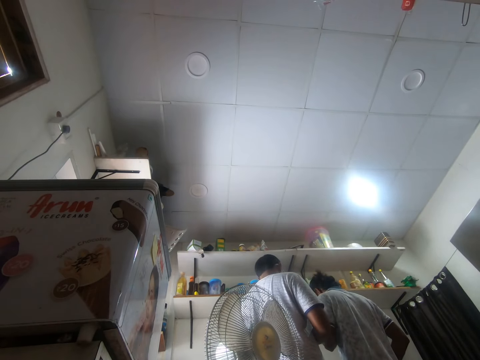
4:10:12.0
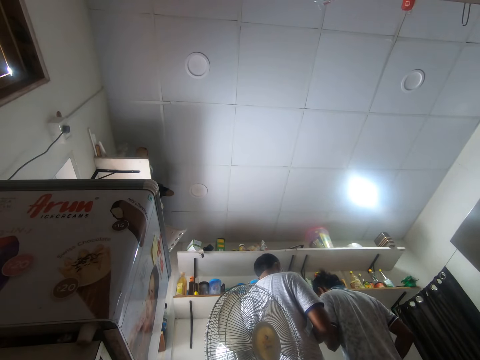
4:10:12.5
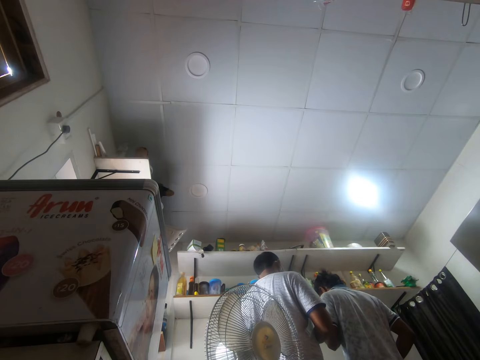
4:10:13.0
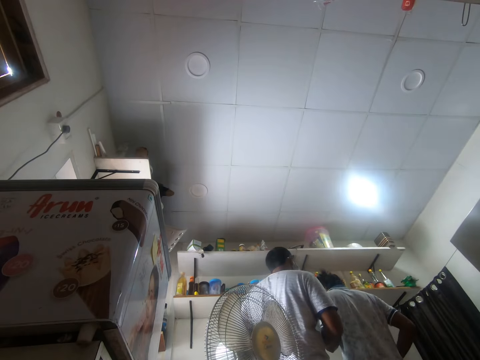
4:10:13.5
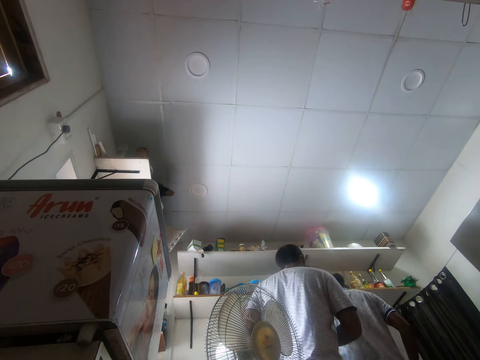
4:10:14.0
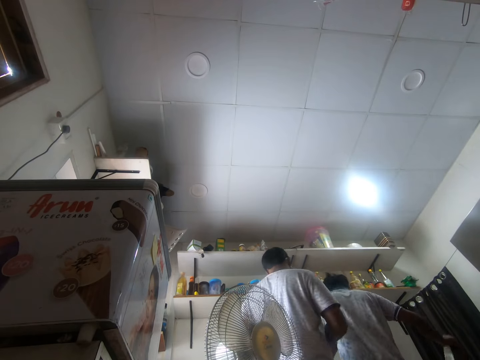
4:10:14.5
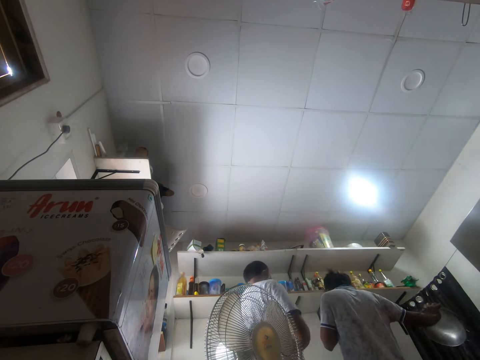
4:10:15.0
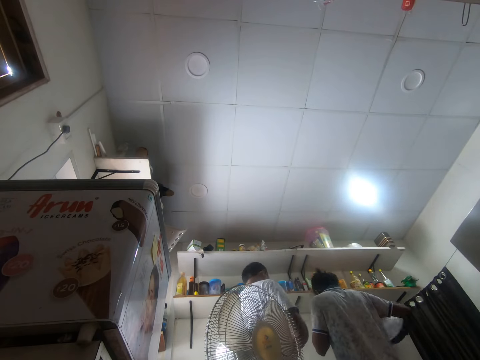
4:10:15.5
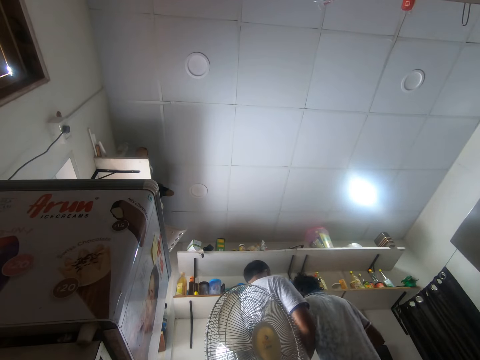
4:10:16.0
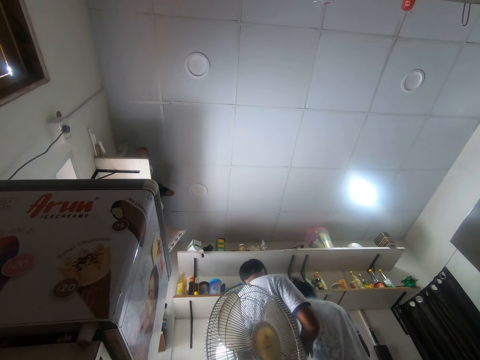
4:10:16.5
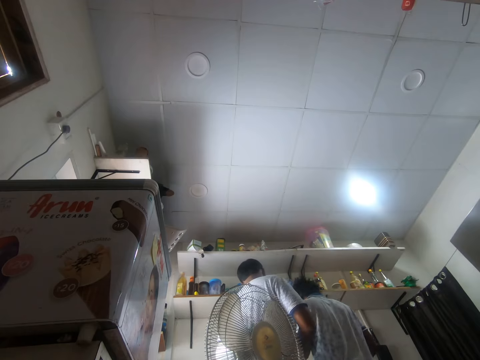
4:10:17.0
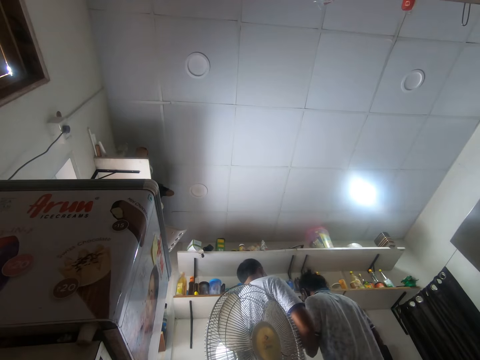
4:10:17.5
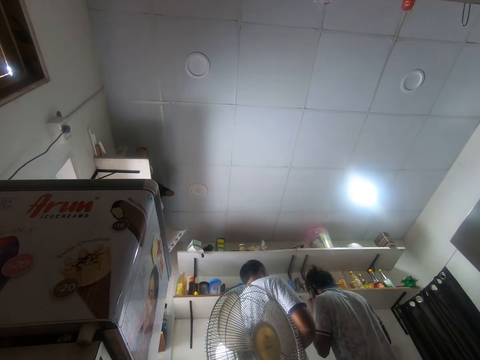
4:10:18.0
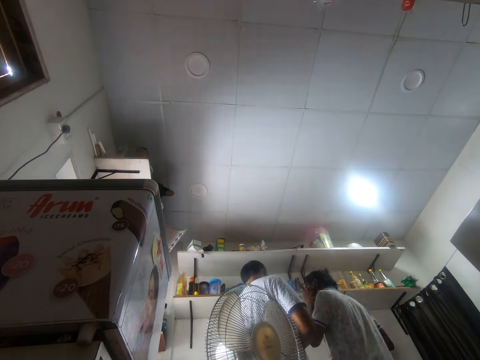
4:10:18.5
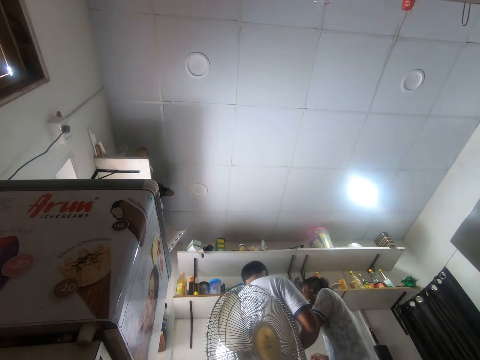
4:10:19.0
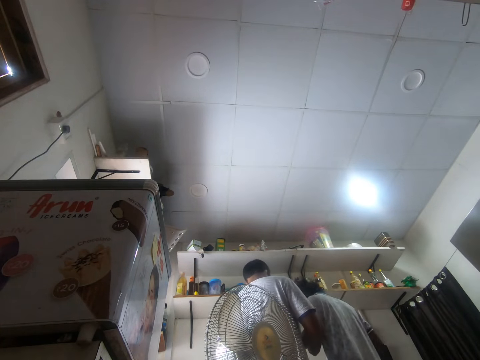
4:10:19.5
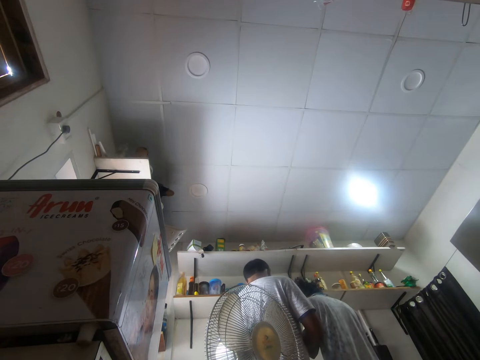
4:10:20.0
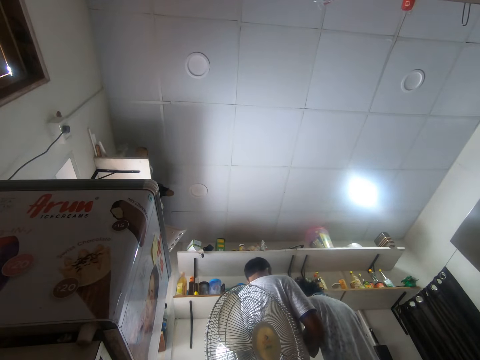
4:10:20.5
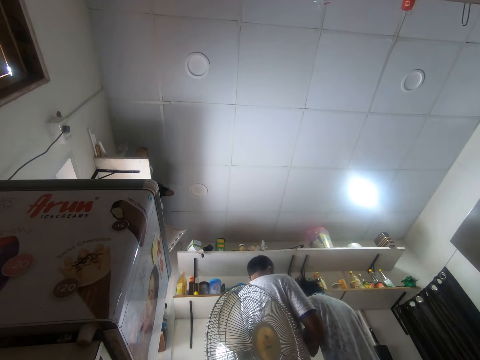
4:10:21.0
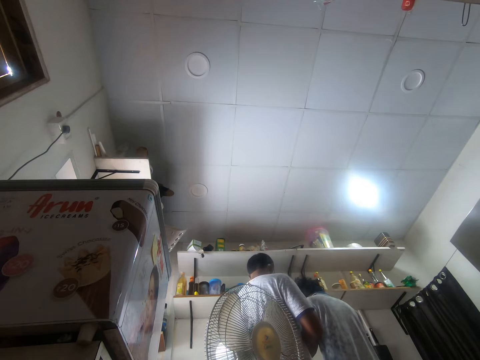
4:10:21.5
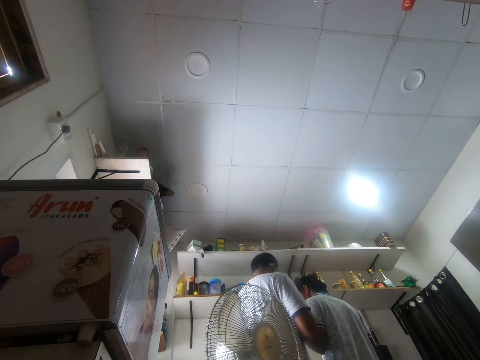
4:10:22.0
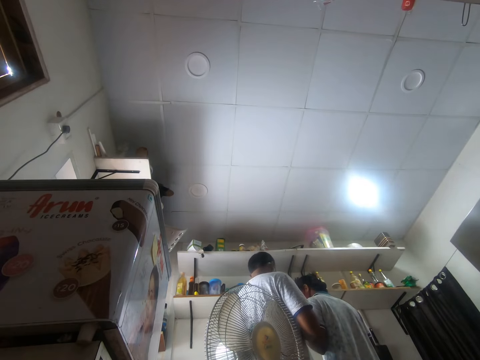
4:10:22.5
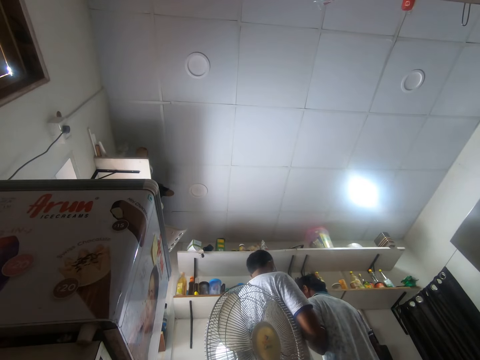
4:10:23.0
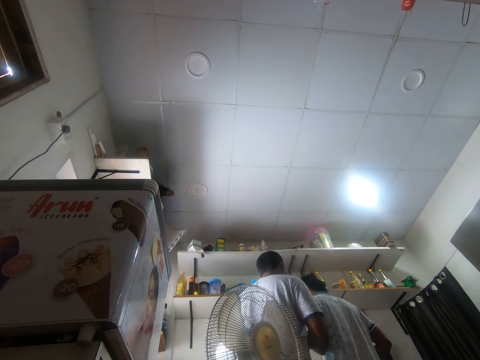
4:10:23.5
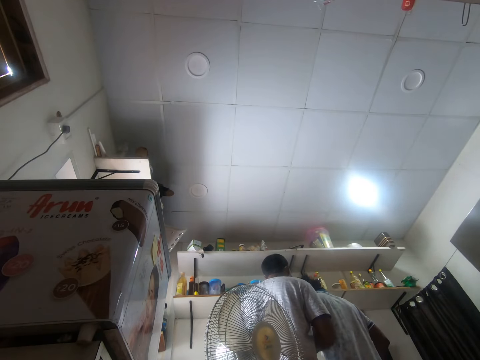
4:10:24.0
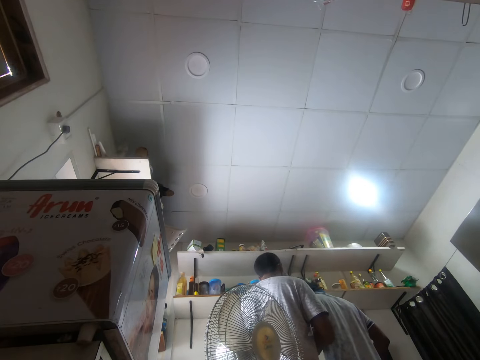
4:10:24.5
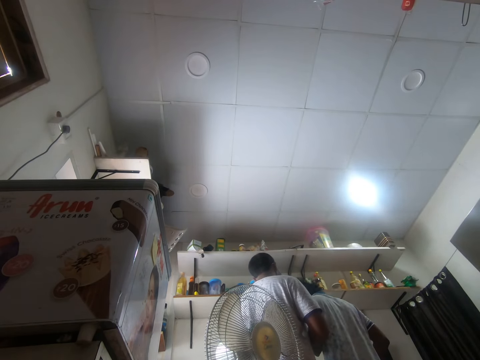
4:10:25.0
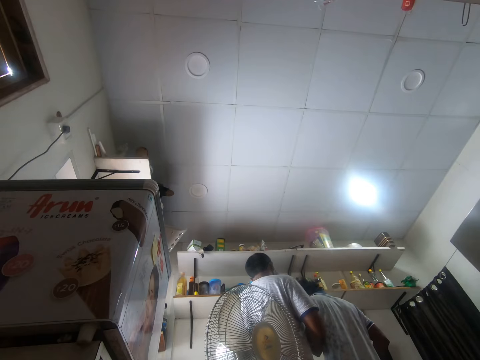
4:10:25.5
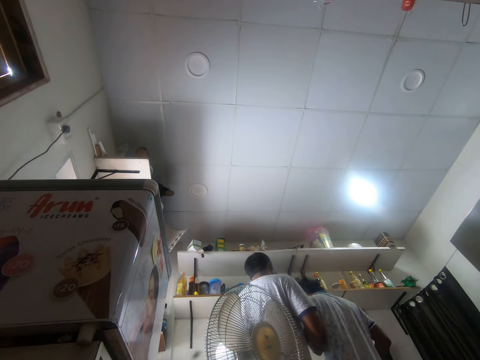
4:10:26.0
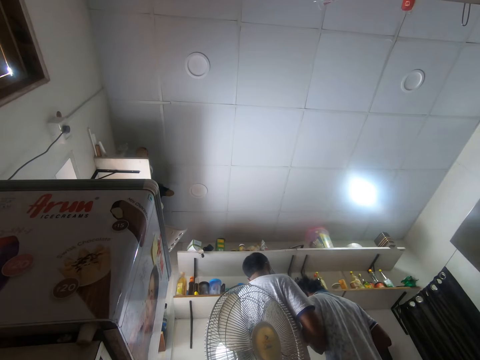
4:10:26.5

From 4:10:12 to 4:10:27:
A man picks up a pan. The man puts down the pan. The man talks on the phone.

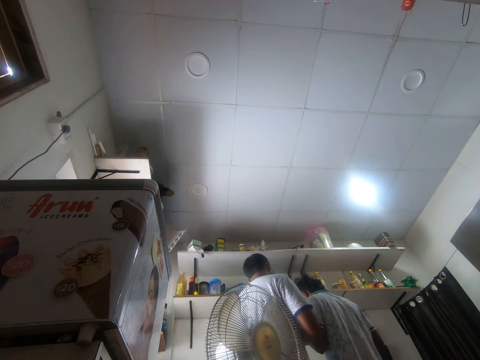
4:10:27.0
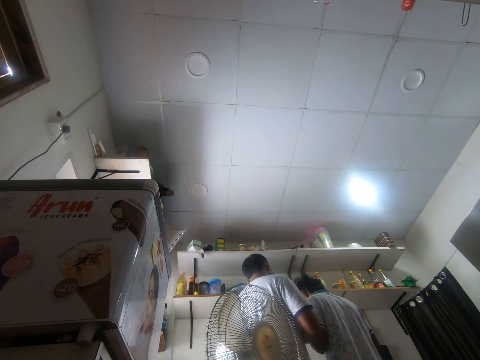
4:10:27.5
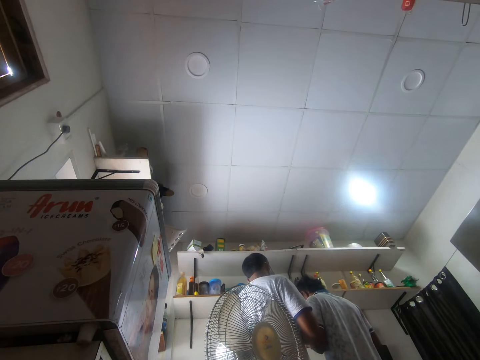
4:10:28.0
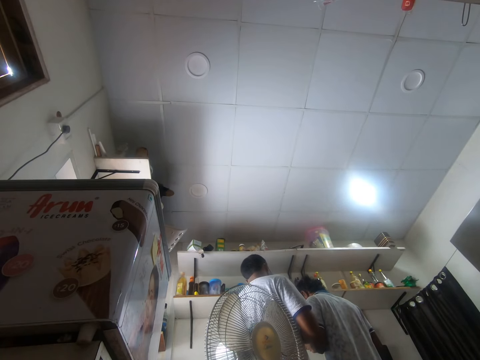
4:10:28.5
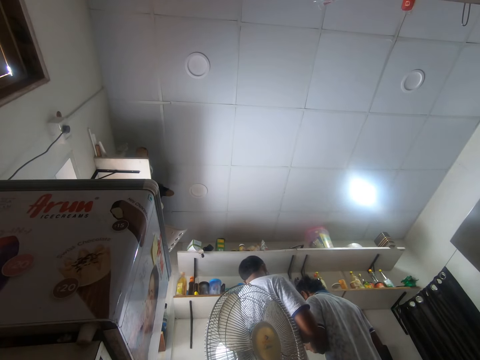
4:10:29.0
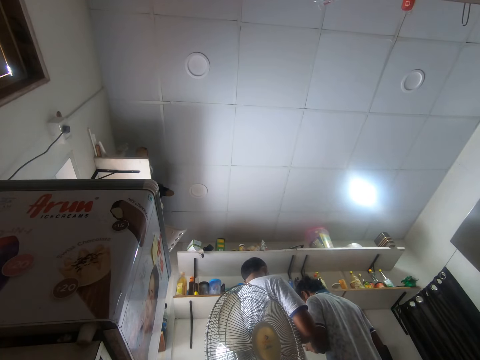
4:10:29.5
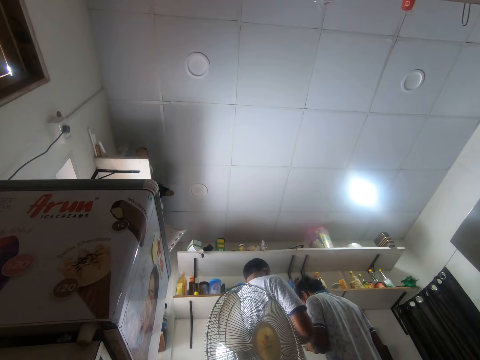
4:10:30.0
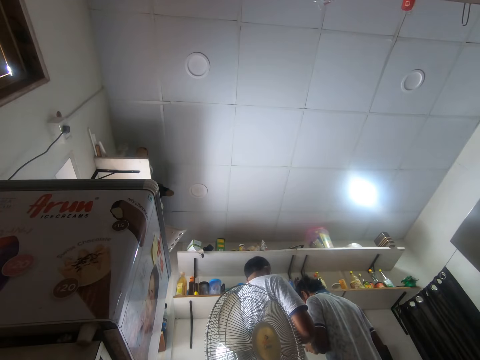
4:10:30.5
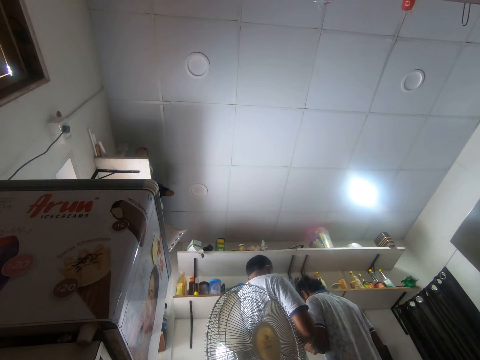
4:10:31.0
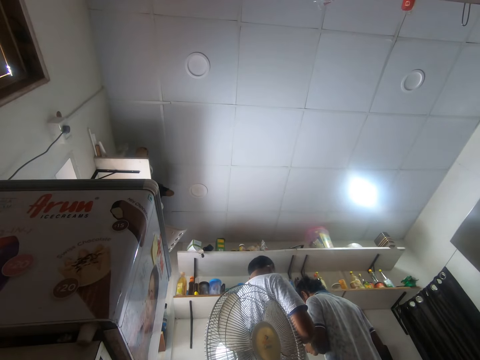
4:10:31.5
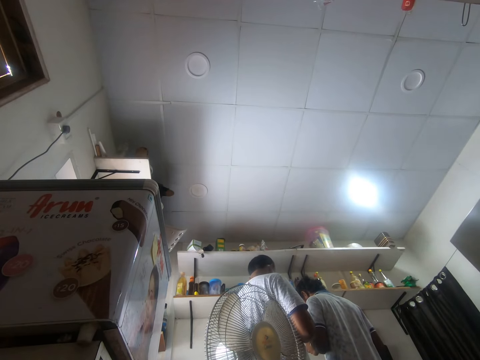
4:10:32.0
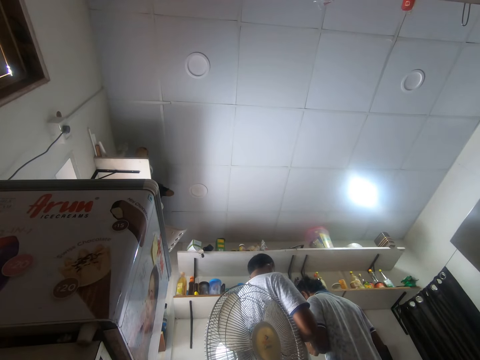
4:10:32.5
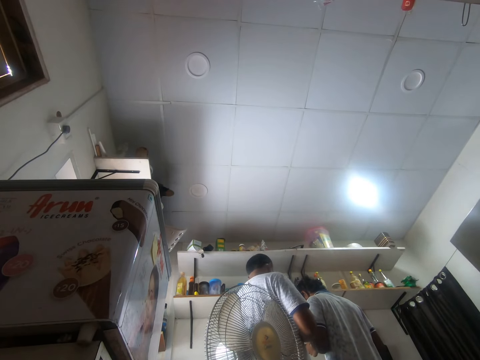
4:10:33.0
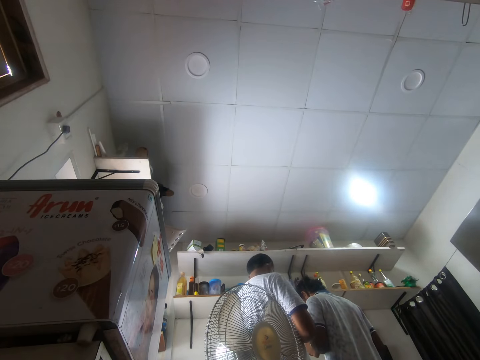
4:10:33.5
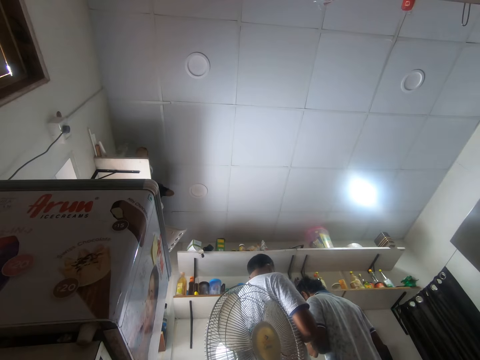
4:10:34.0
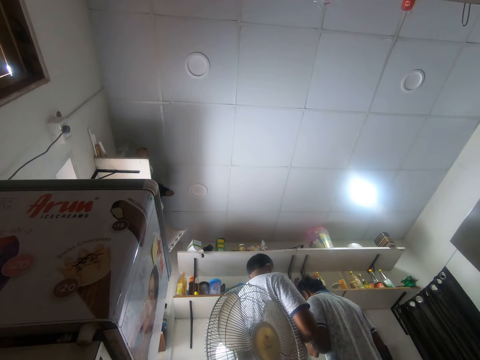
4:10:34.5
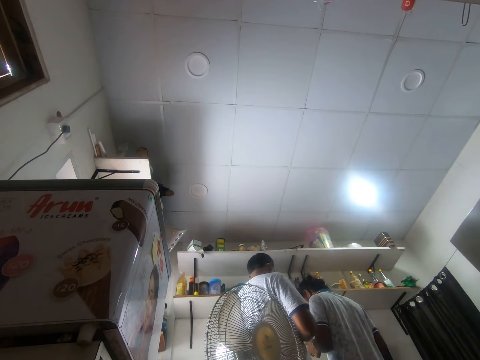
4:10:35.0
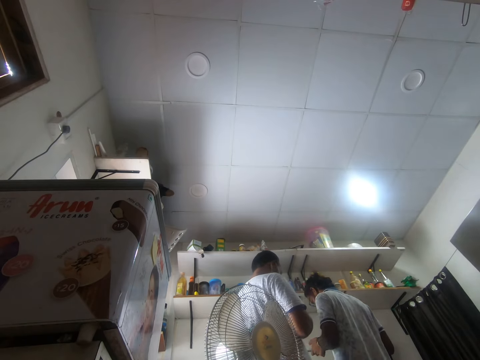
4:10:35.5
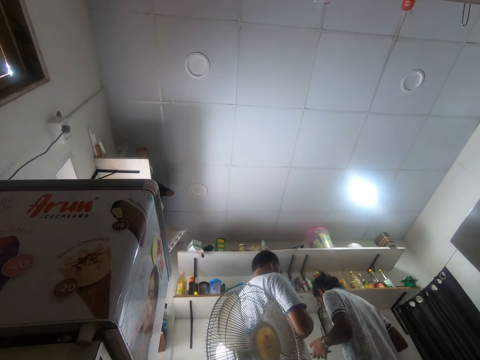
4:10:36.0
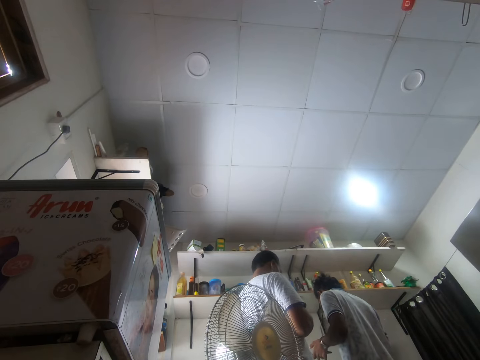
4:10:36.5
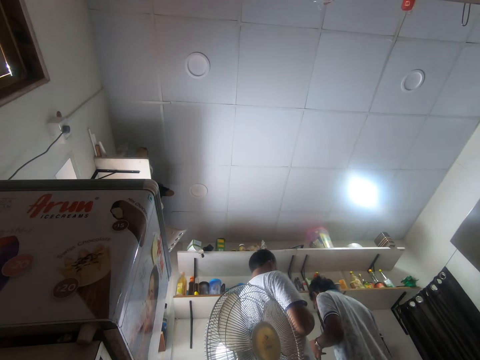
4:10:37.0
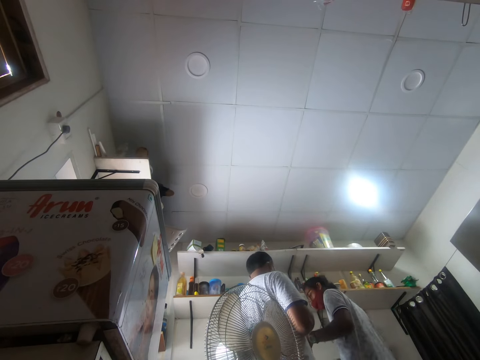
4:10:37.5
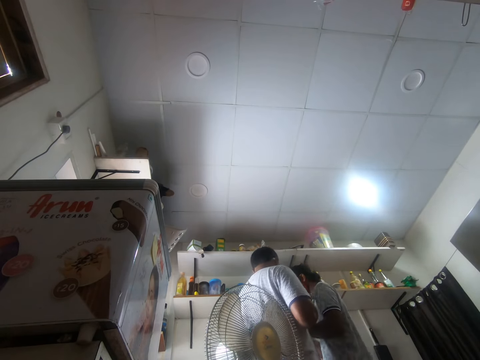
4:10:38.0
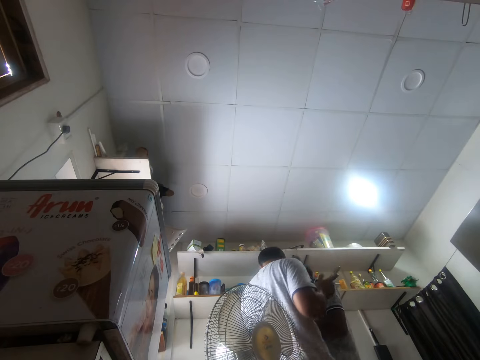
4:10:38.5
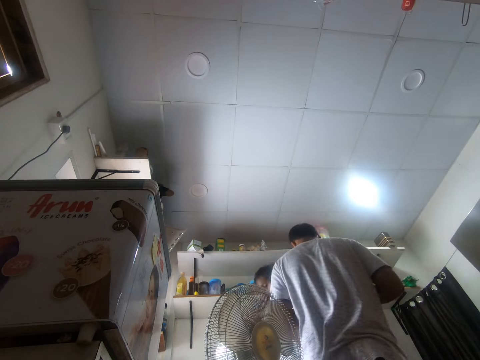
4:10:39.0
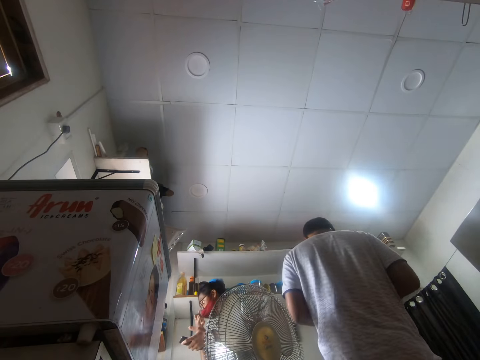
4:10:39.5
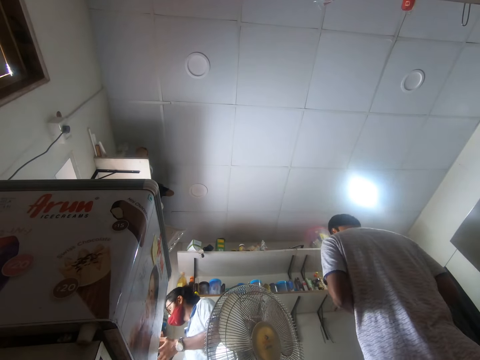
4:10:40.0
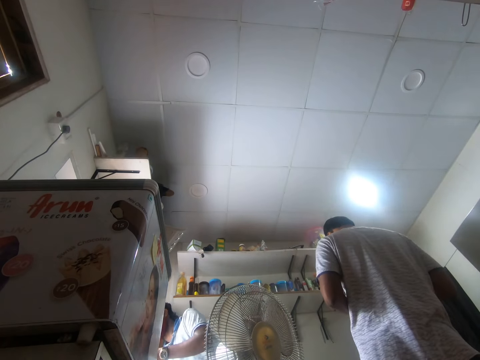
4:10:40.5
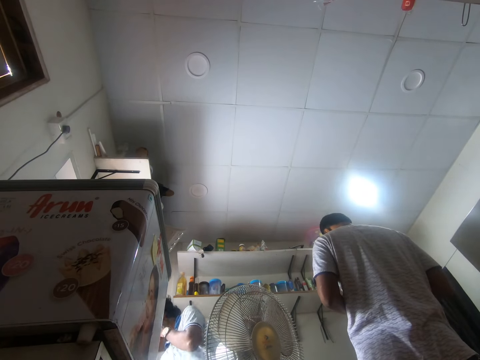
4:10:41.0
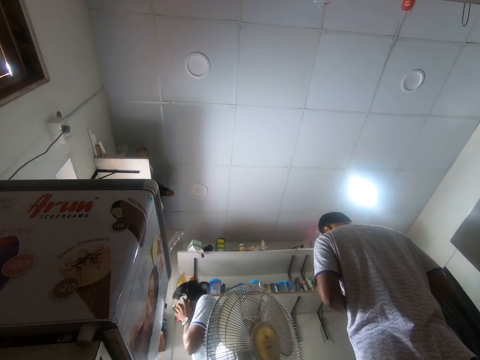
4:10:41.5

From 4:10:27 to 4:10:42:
A man moves around. Another man moves around.
